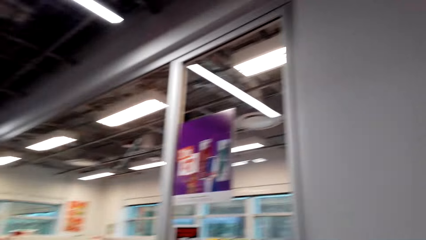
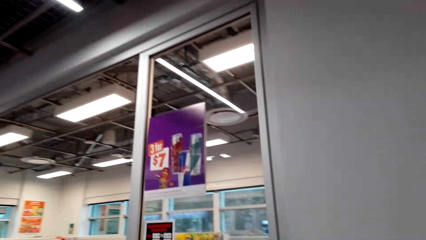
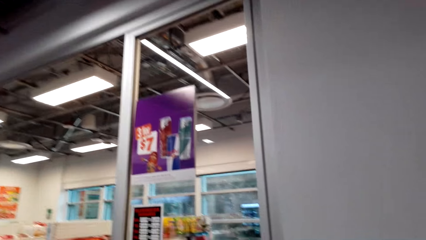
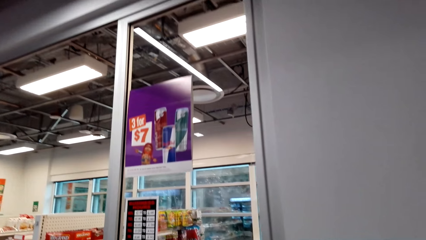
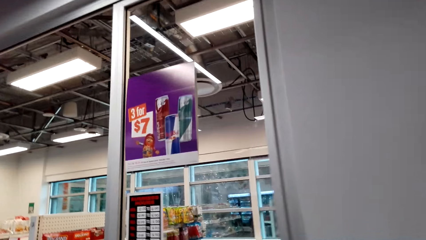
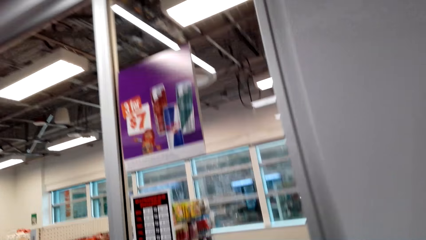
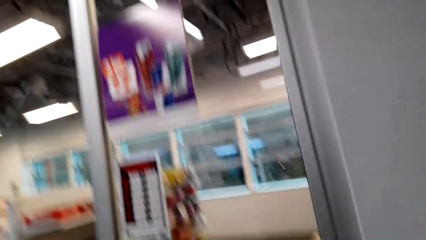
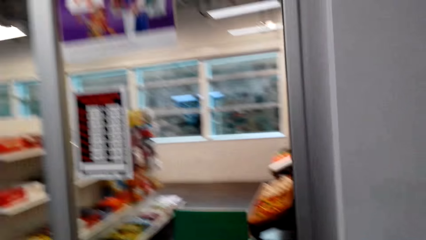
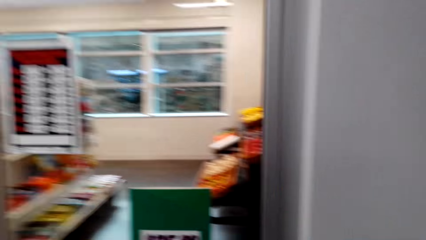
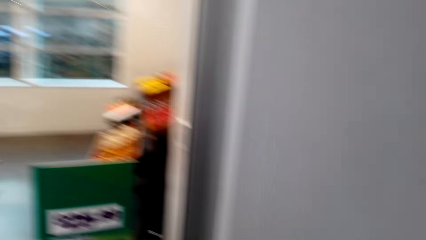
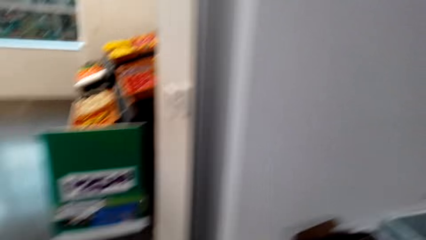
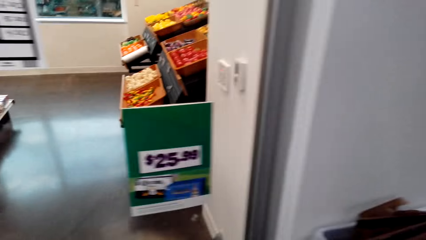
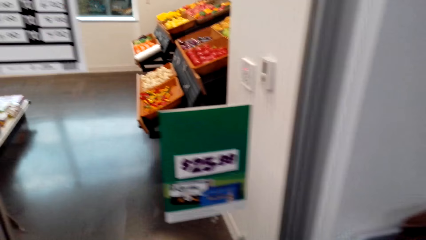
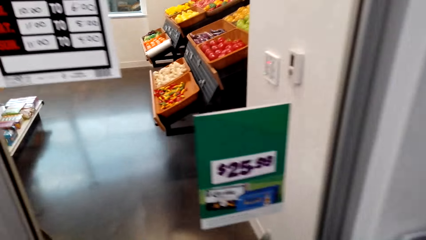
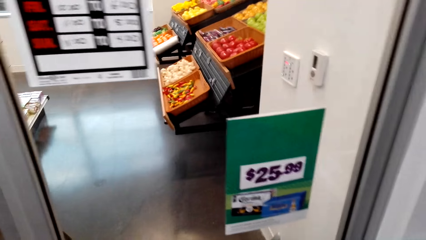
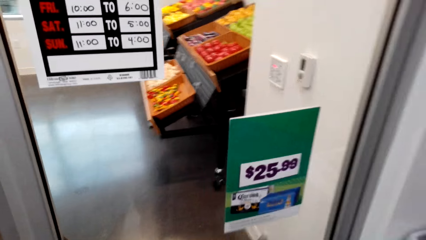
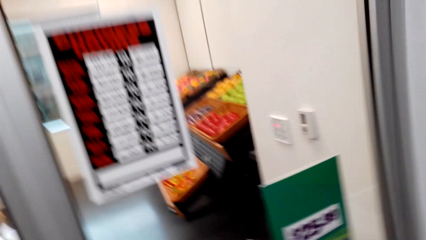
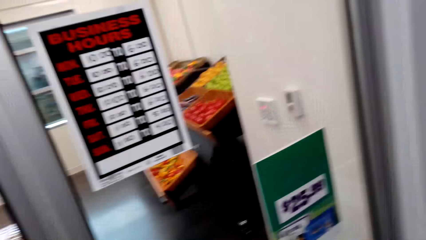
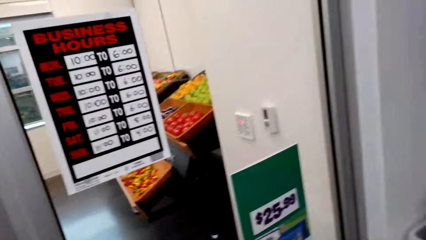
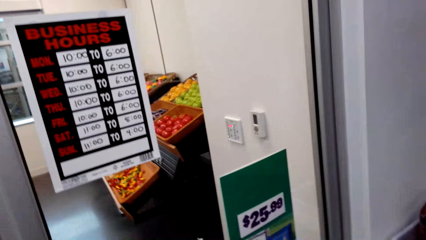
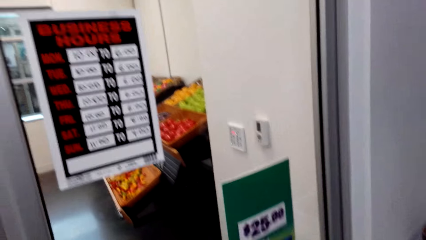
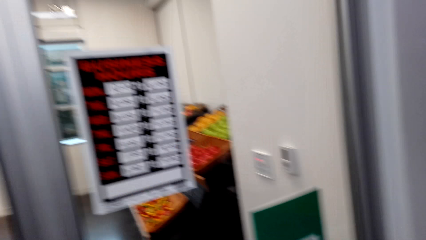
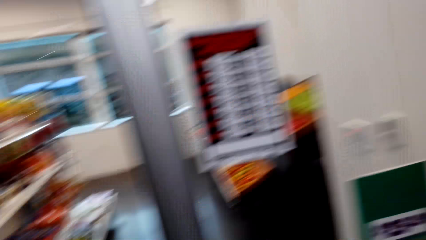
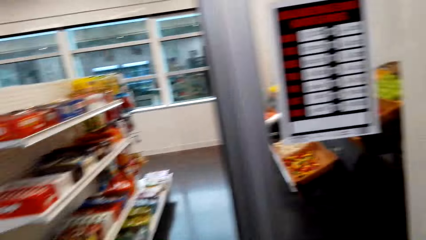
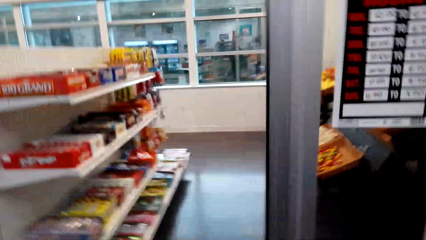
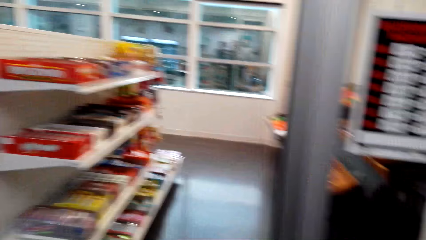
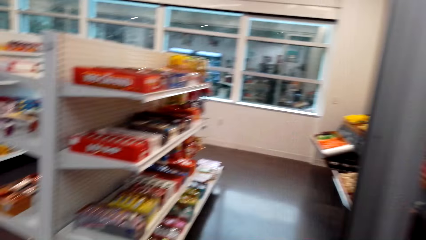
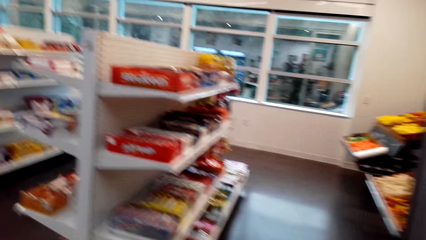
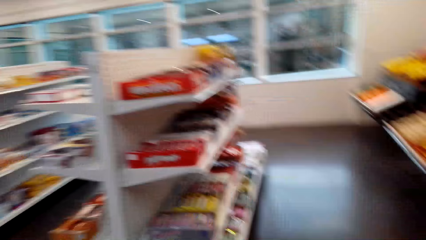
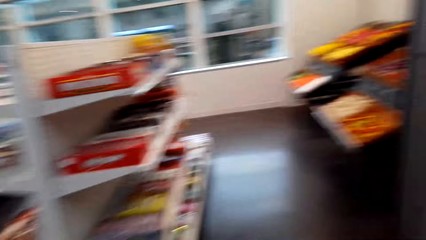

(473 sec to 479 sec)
The camera wearer walks.

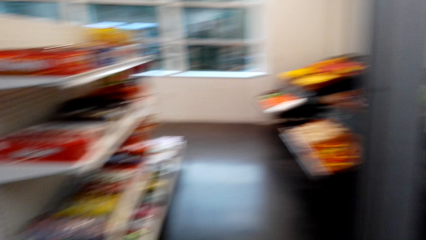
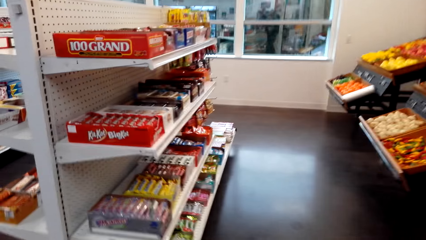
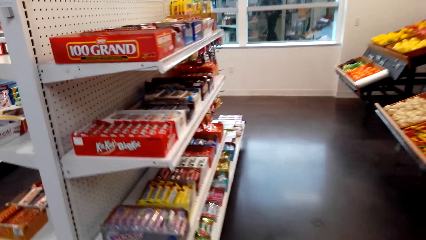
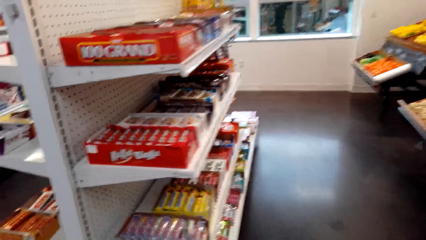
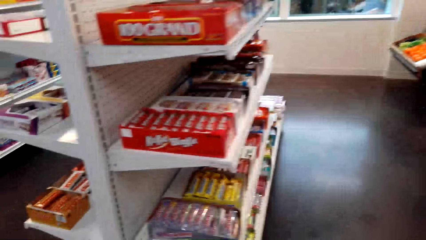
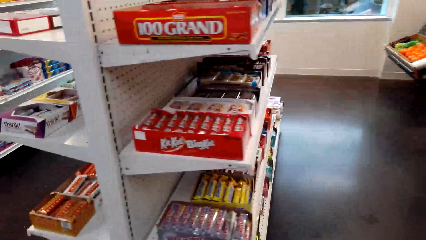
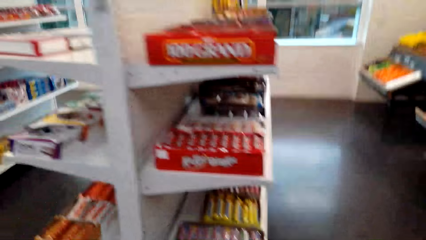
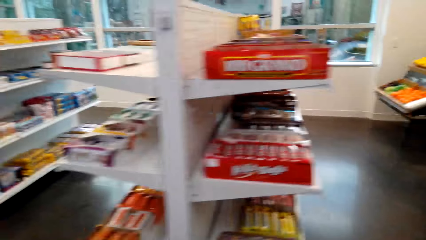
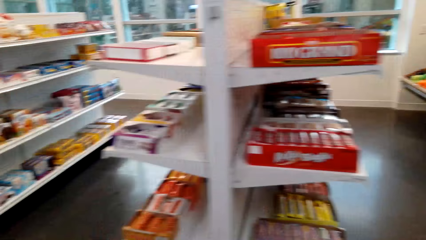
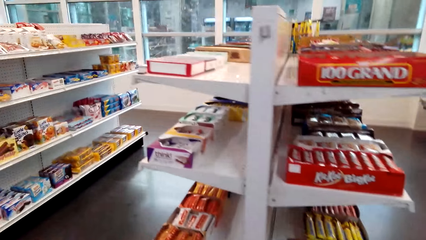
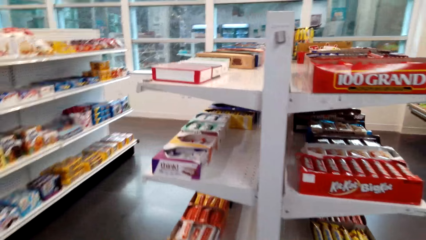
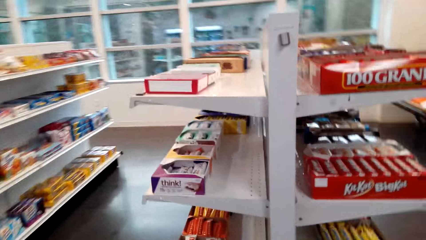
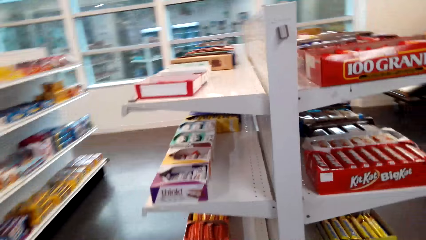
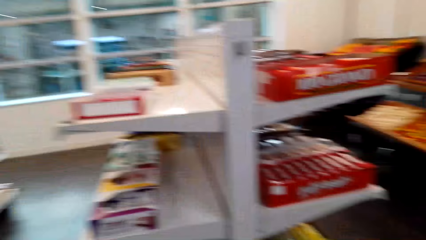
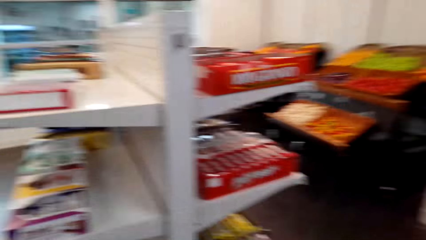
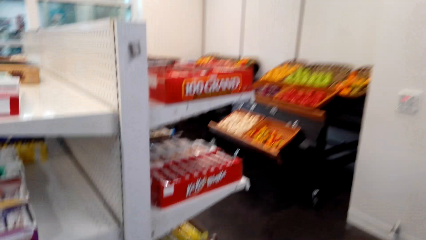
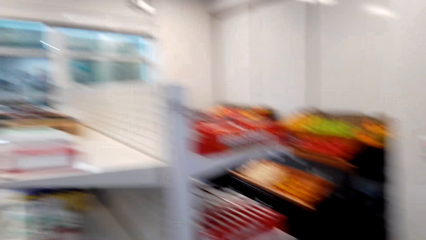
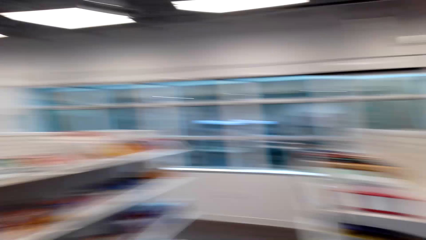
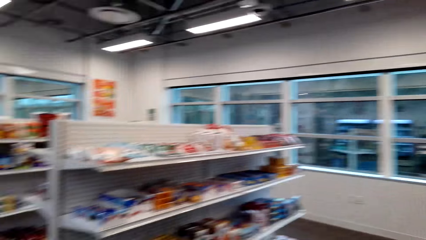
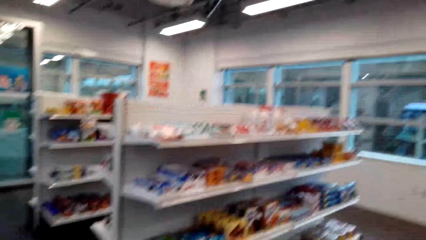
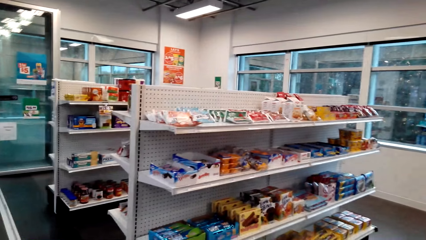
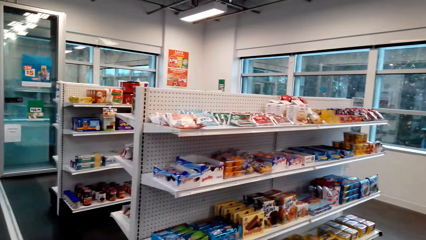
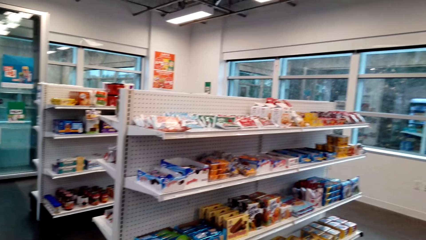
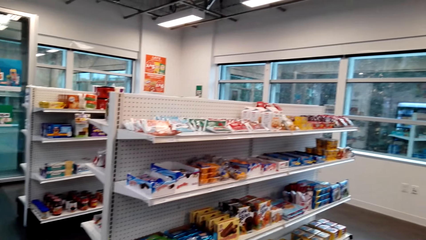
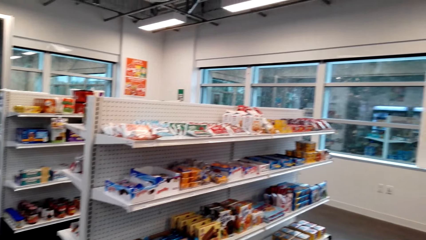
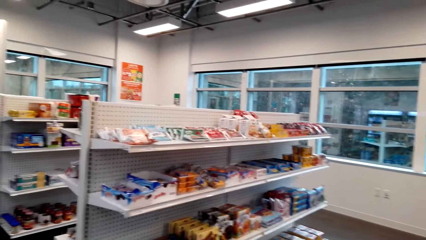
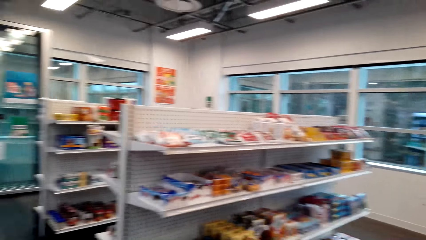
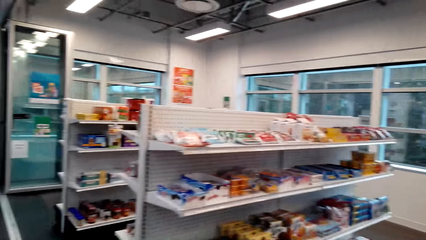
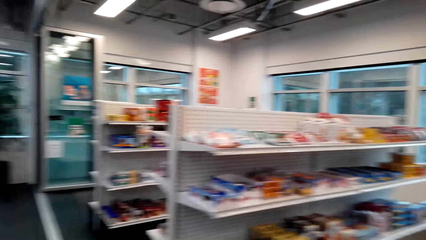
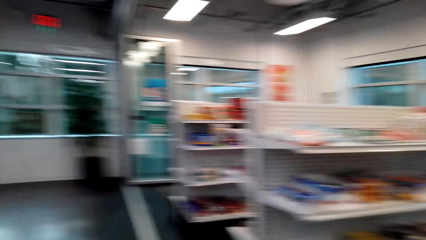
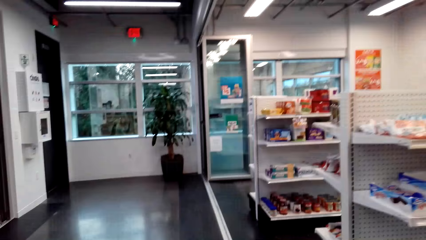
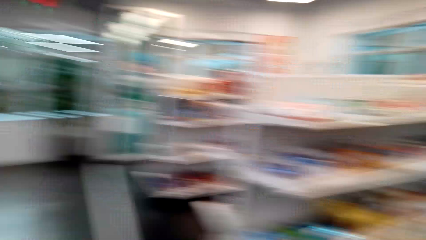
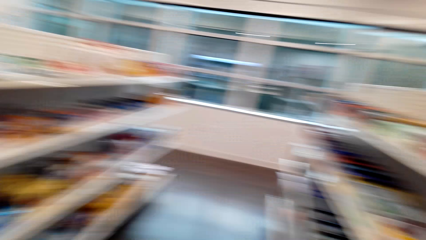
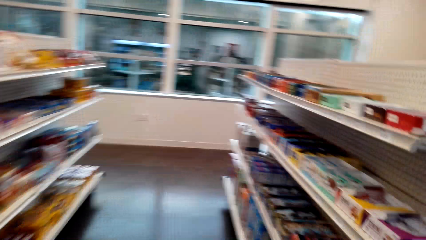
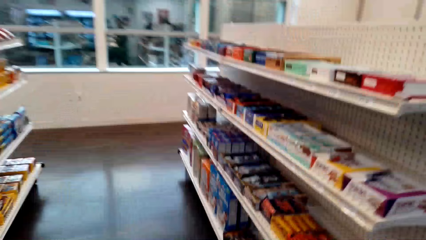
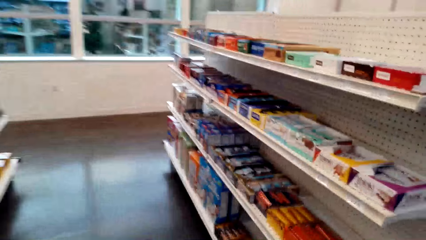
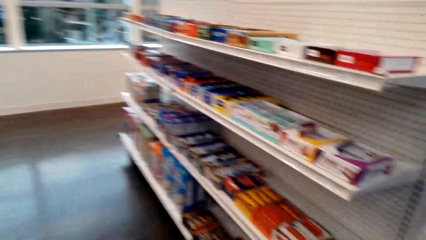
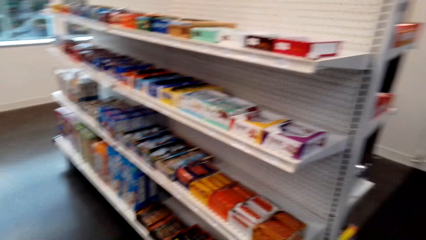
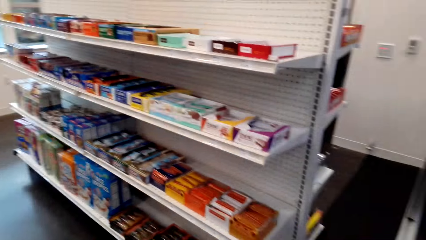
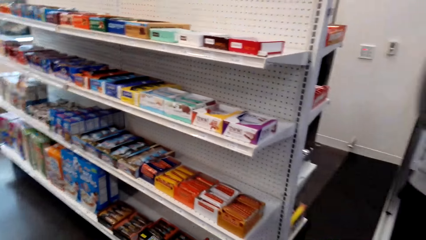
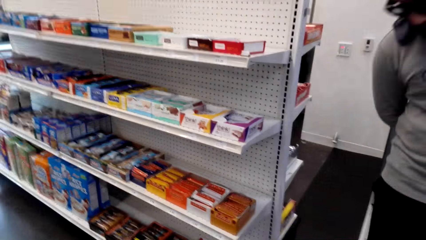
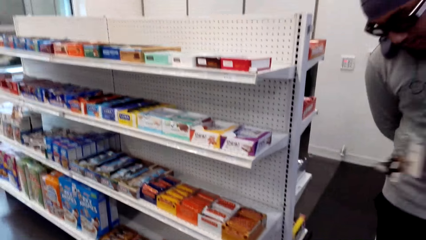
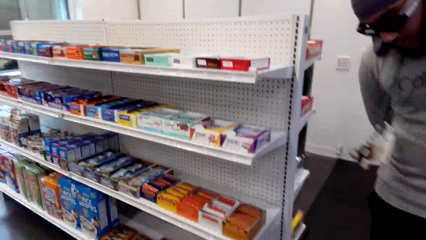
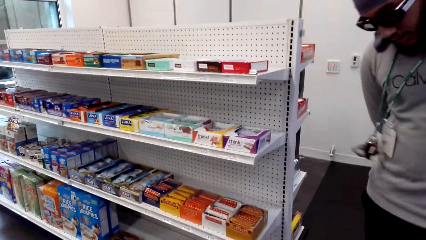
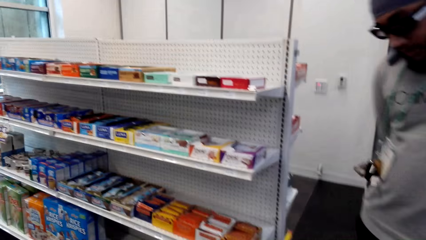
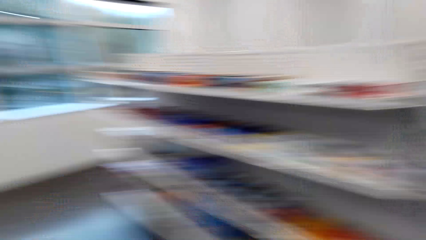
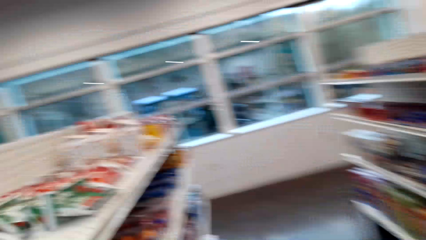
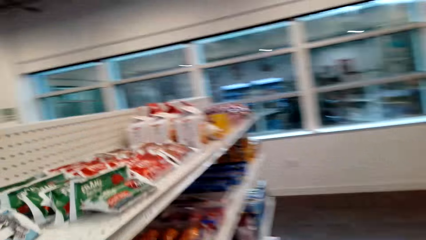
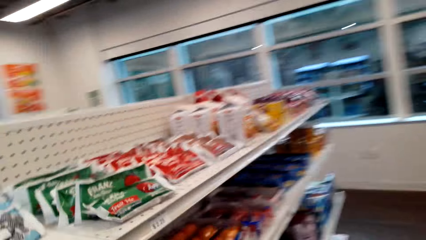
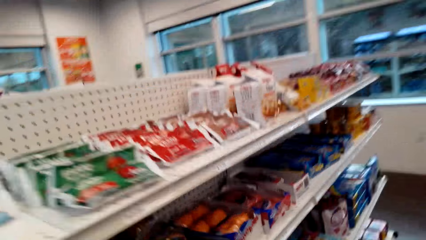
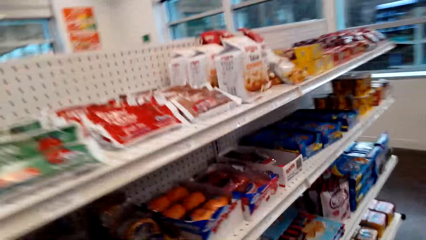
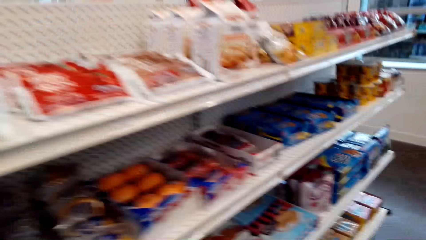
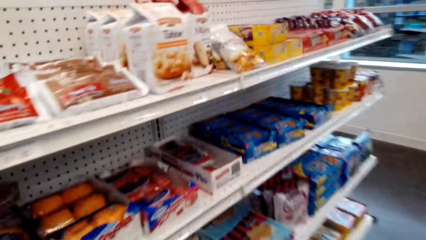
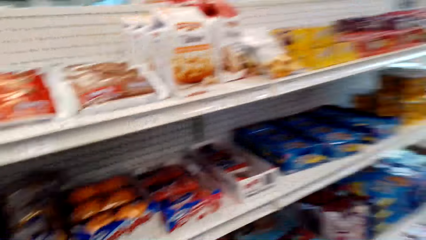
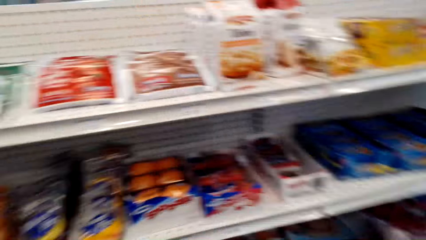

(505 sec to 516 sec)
The camera wearer walks in the supermarket. They look around. They walk across the store.
